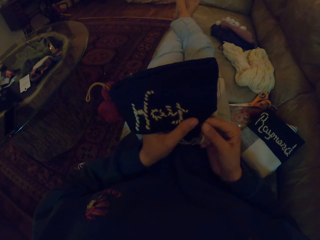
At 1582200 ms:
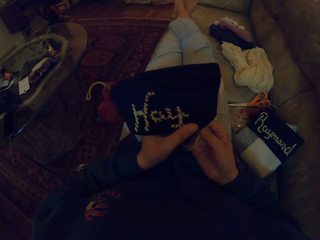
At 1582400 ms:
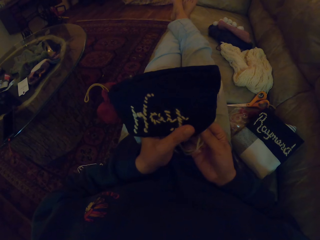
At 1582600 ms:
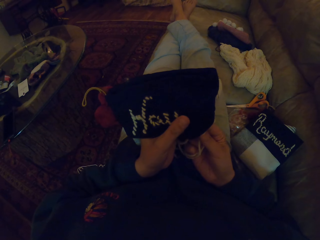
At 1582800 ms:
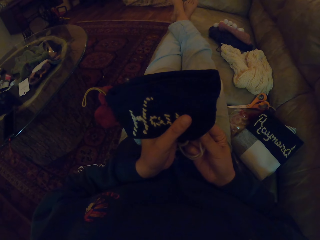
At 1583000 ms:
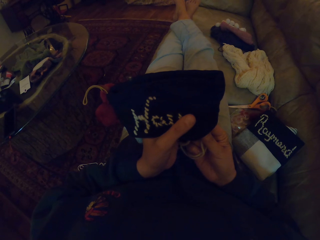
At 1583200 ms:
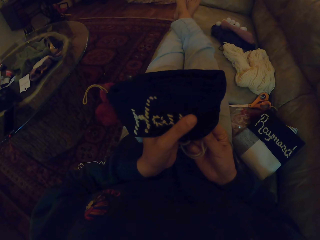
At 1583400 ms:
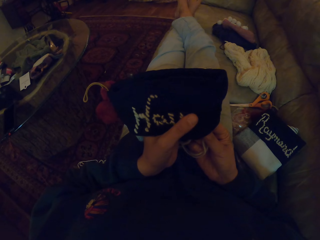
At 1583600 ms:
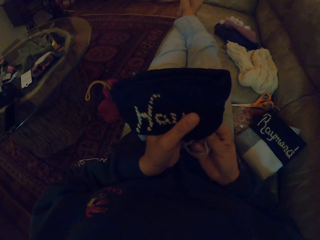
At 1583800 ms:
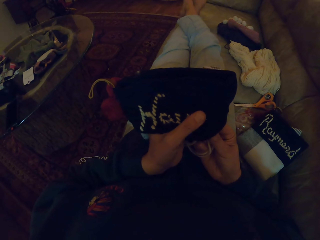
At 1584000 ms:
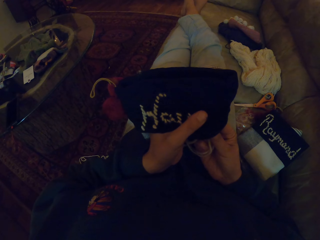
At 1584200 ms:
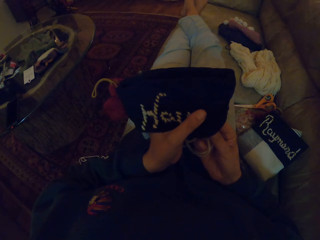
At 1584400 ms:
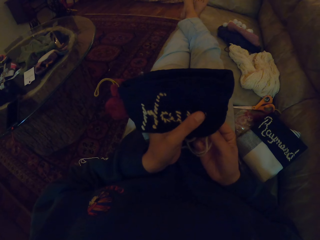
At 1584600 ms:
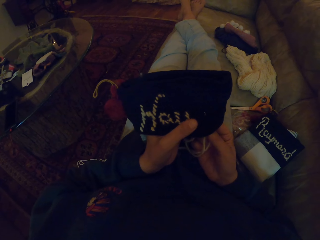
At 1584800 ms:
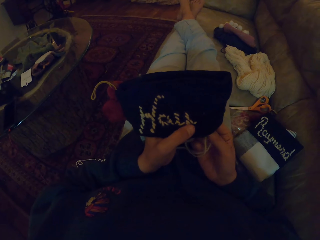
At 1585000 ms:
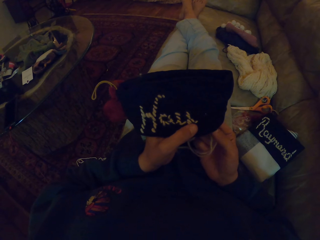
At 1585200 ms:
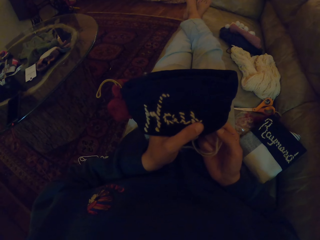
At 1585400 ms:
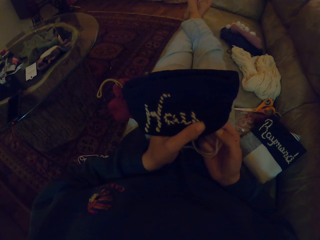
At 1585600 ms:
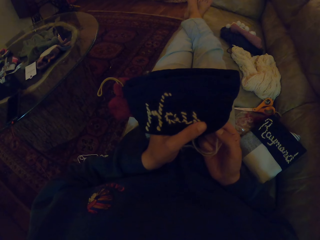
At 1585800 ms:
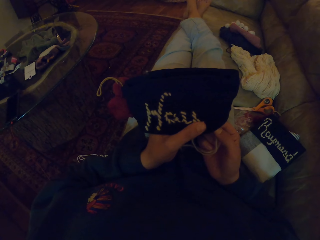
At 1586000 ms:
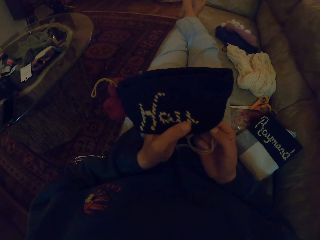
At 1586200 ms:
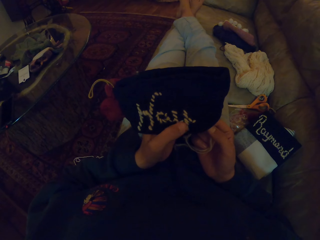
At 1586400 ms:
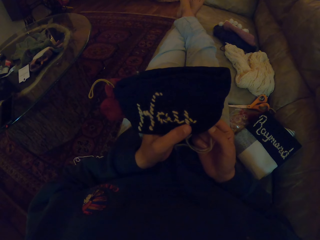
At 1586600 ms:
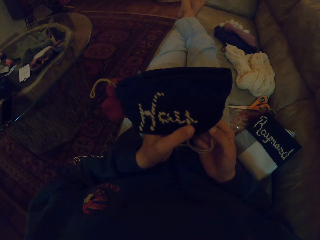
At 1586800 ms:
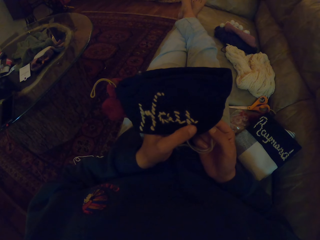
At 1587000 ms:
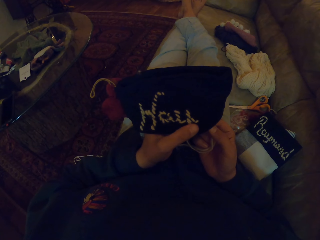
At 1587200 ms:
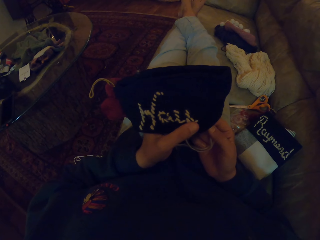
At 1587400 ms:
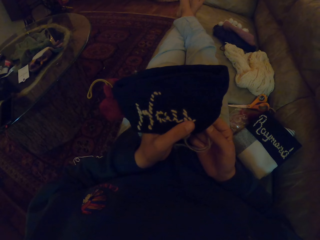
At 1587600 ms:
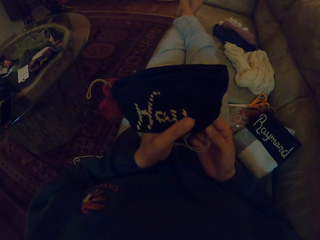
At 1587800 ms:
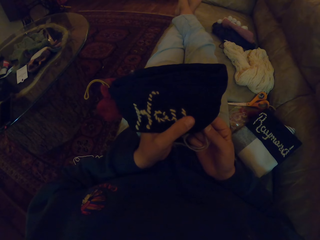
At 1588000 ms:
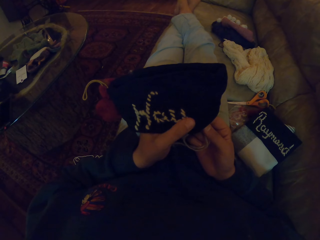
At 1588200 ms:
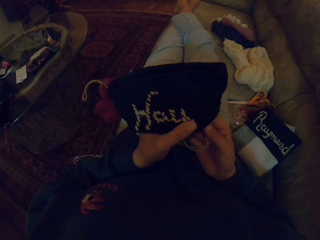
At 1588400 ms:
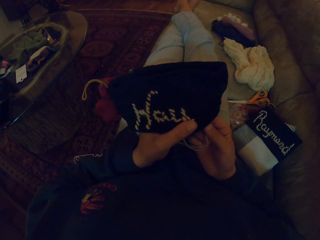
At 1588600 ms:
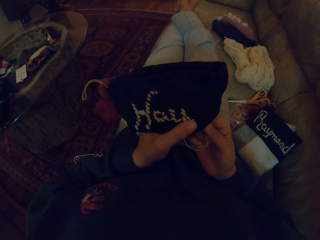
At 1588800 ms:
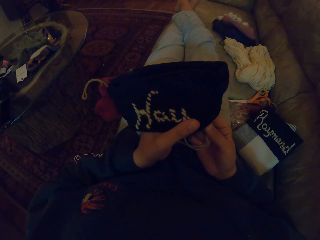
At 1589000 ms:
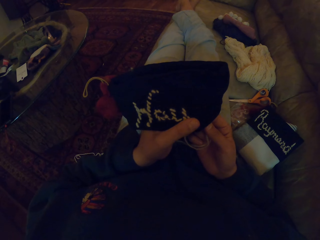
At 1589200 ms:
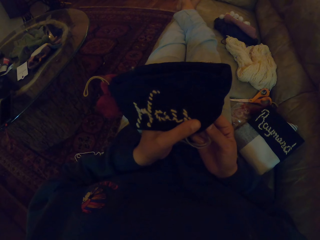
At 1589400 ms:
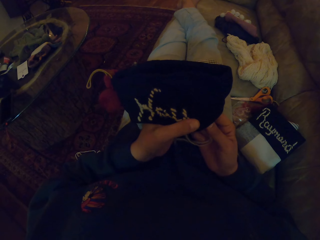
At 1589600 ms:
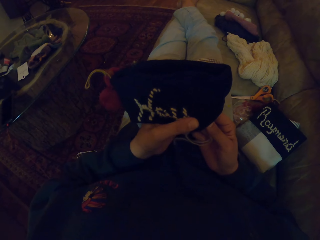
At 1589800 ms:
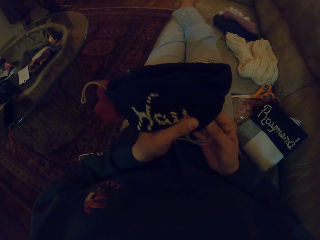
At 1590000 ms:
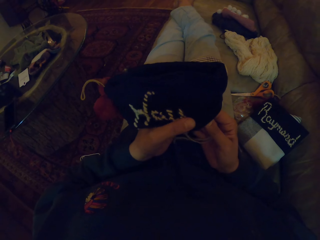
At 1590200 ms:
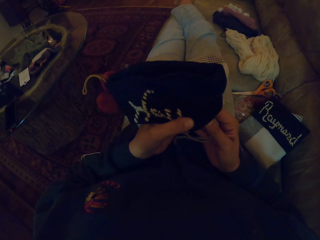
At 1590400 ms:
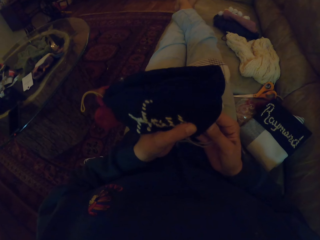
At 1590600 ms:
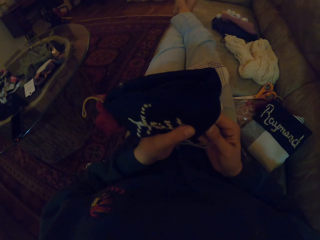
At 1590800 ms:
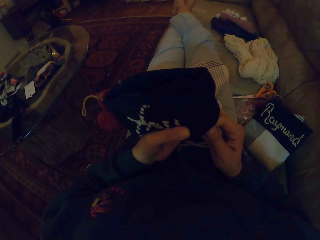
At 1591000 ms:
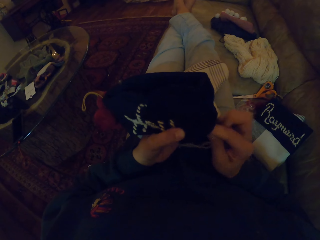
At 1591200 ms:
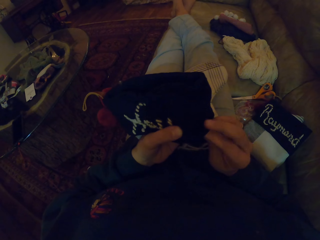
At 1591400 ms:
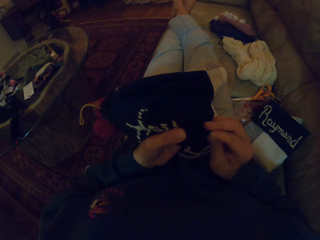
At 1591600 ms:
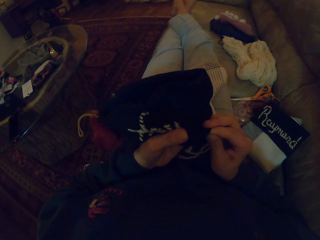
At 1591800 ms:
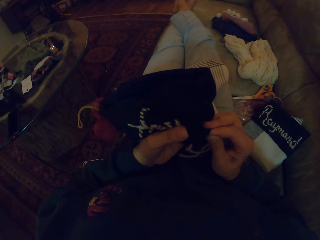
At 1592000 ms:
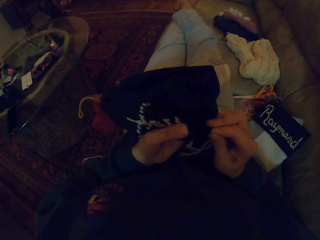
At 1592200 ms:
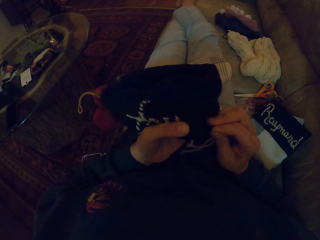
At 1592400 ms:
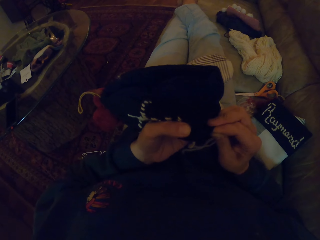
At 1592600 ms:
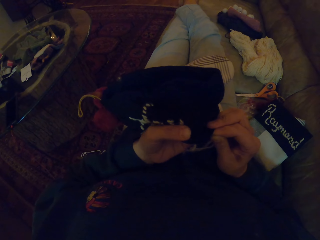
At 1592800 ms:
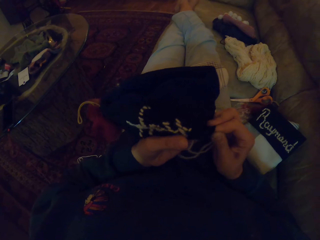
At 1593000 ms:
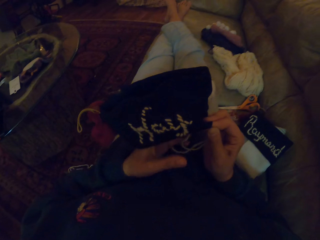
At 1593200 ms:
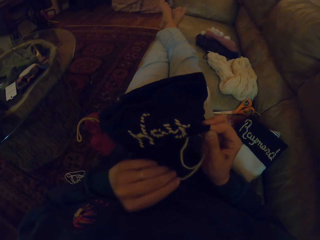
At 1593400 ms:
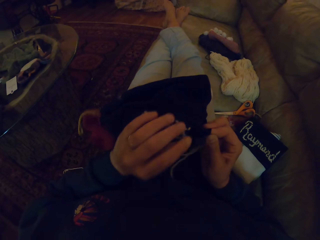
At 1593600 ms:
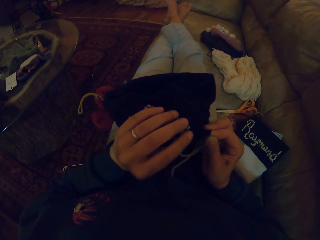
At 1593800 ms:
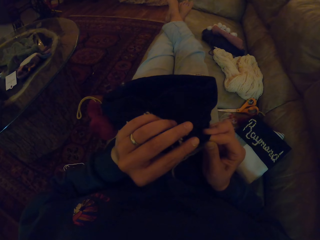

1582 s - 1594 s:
The camera wearer holds the needle. They crochet the cloth with the crochet needle.

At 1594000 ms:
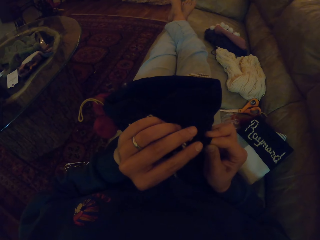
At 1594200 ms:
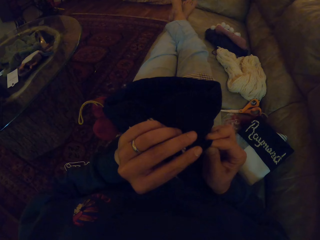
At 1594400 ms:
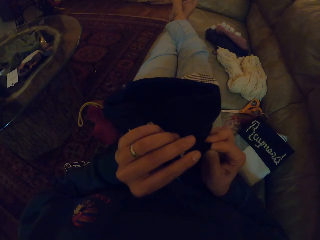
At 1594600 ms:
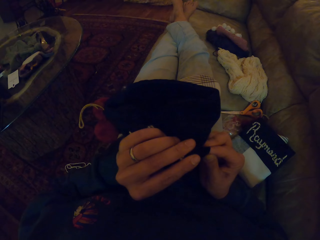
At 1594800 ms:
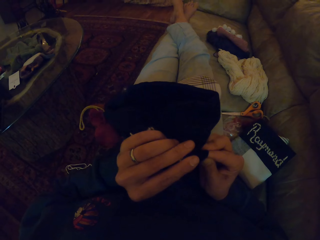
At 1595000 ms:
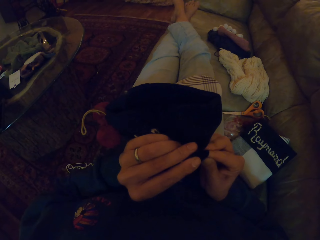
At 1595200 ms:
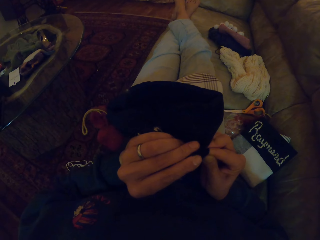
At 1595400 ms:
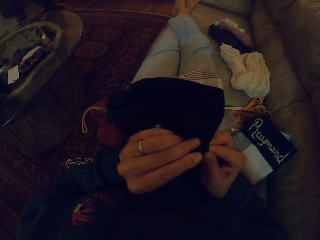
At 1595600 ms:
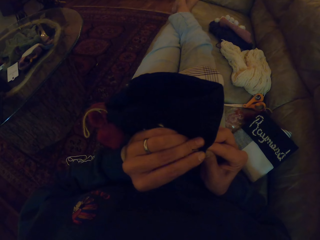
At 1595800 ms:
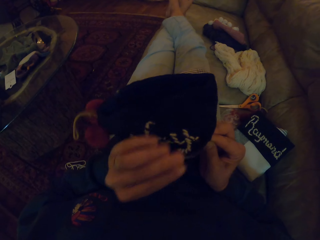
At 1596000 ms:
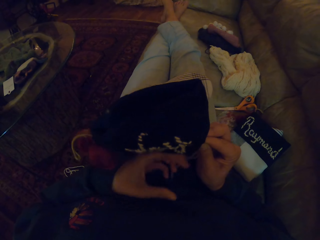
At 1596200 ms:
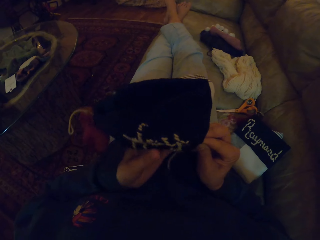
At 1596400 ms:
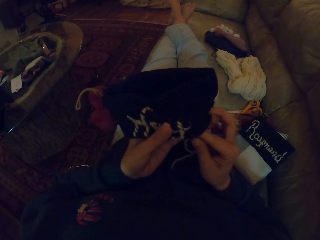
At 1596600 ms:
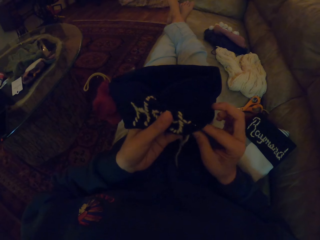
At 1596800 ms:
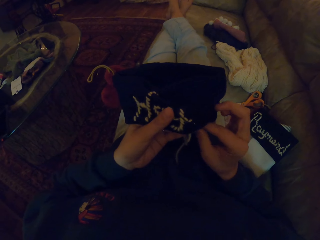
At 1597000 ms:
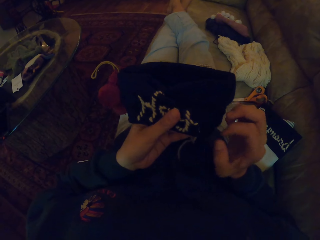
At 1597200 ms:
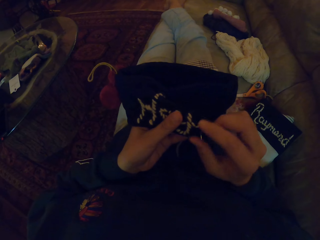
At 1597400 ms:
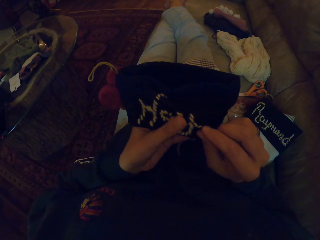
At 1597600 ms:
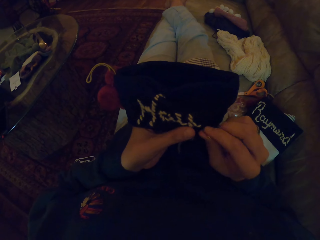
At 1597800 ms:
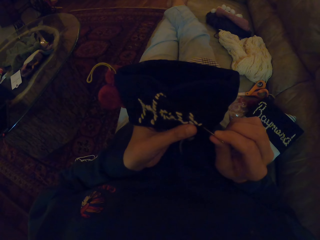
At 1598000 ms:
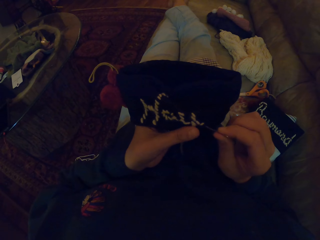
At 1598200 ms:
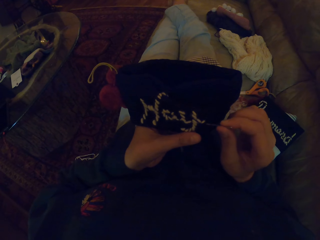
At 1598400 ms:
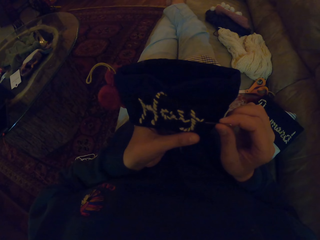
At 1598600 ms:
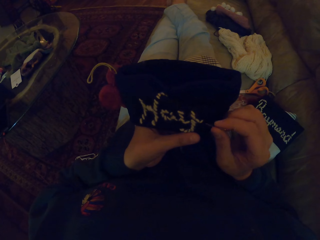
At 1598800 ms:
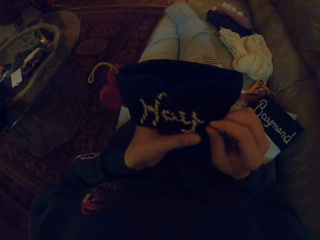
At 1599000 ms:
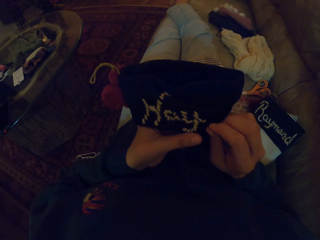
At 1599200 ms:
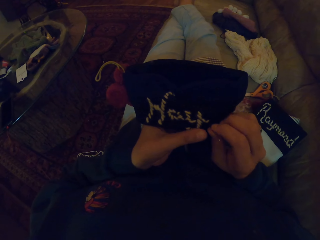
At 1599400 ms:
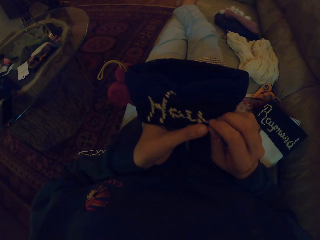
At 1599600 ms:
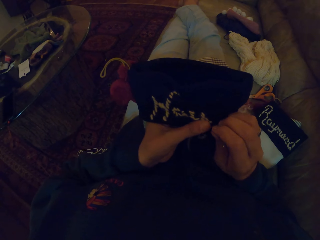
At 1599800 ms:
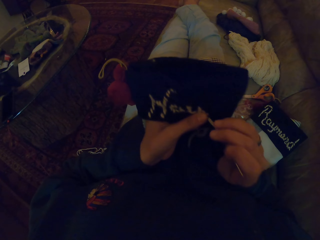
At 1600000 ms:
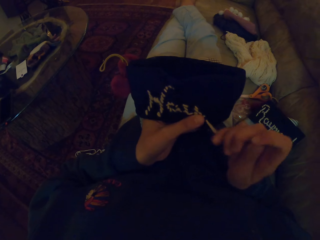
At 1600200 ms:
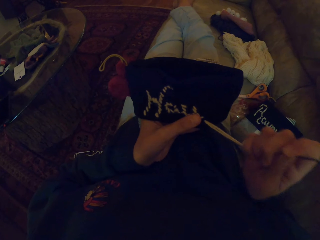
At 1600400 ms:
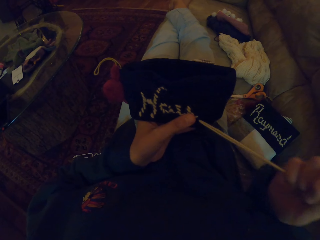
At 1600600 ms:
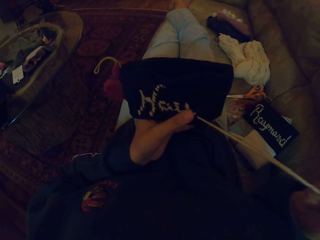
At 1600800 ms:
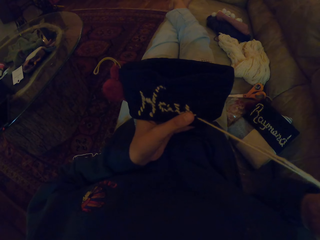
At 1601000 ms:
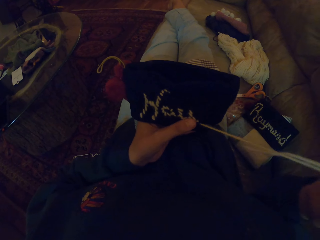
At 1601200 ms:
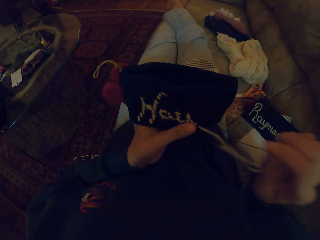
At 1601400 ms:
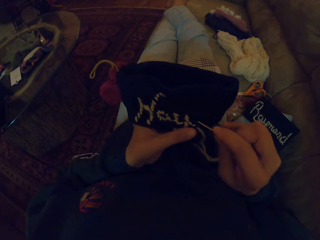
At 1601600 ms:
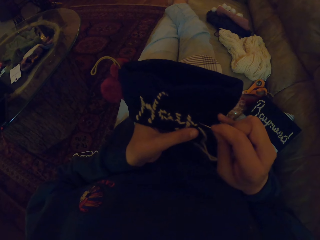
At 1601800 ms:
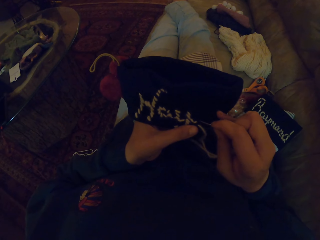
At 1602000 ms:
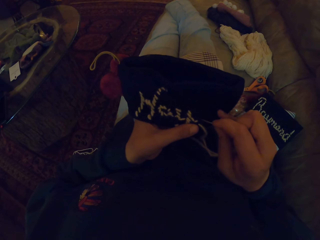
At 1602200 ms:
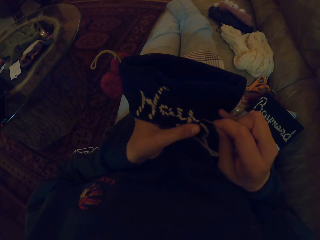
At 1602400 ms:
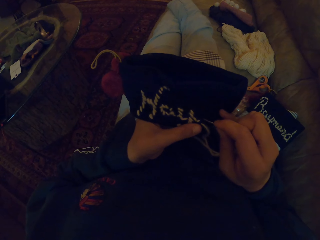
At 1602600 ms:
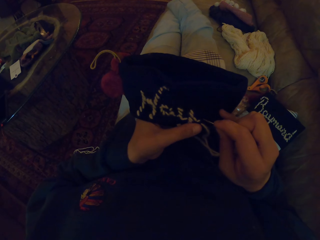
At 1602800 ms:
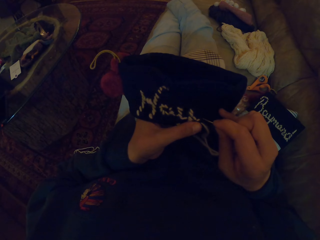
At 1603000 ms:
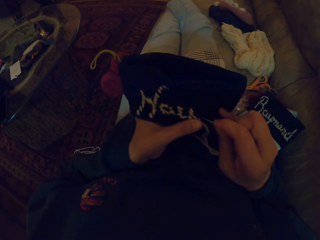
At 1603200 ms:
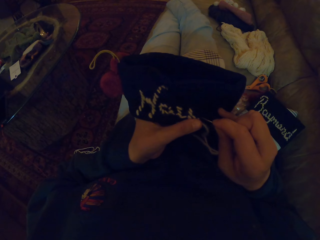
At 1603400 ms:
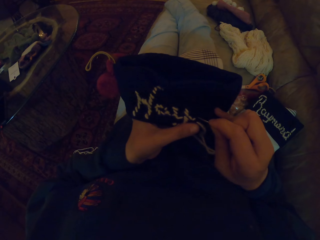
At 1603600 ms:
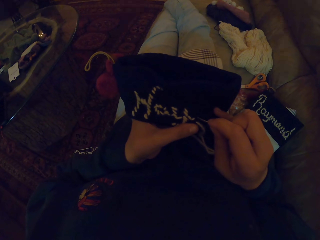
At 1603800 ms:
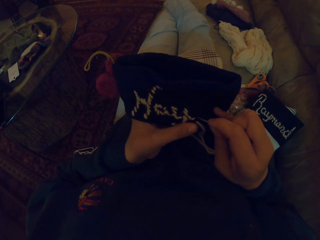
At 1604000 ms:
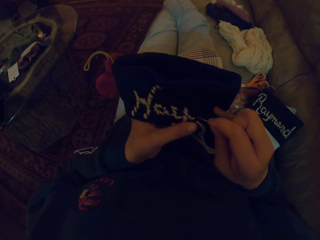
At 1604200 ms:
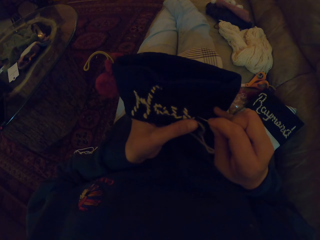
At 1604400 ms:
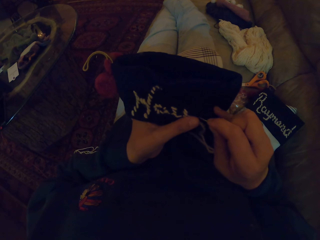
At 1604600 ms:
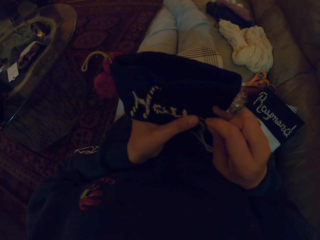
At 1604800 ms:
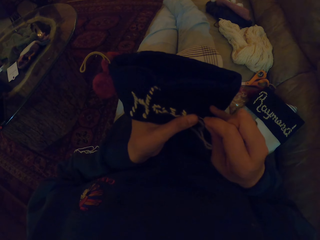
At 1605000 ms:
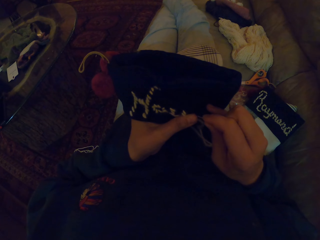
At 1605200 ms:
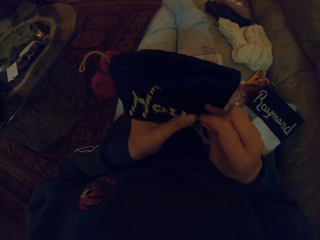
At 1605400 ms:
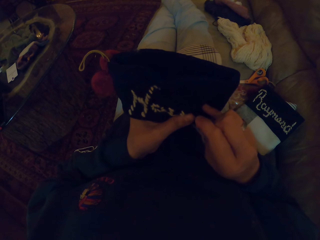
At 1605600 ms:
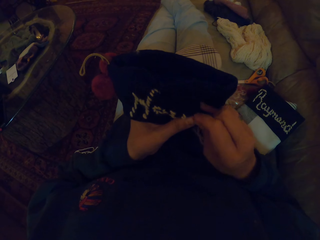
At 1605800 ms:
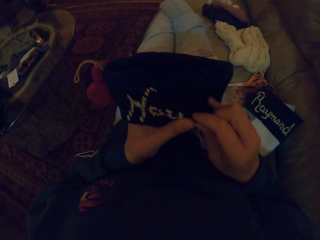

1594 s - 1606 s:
The camera wearer pulls the needle. She pulls the thread with her right hand. She crochets the cloth with the crochet needle.
